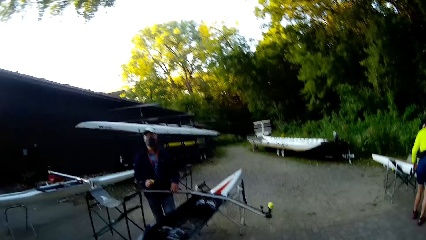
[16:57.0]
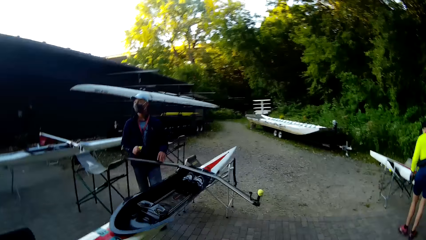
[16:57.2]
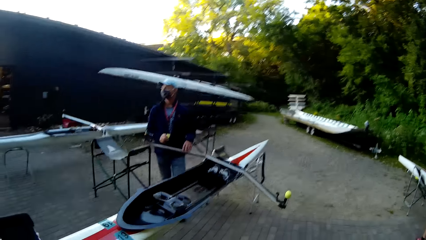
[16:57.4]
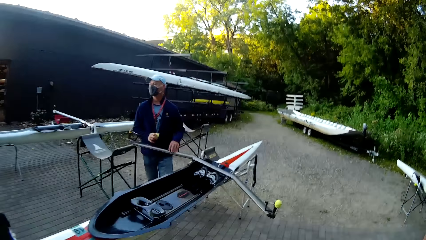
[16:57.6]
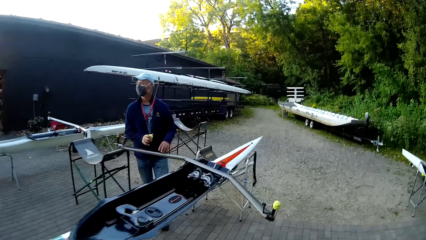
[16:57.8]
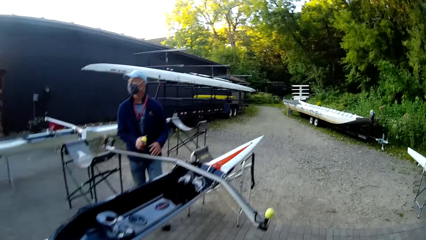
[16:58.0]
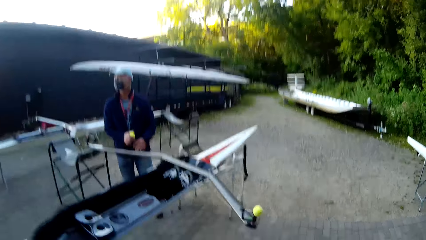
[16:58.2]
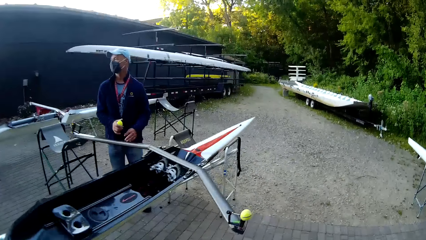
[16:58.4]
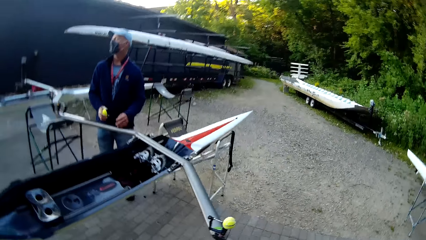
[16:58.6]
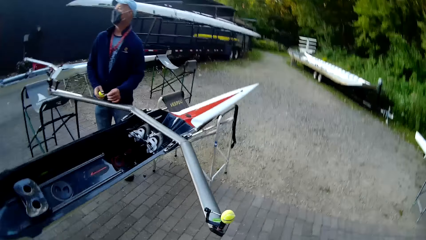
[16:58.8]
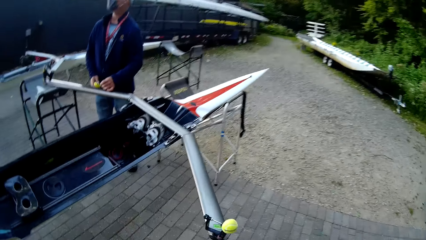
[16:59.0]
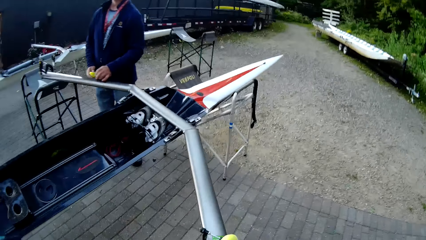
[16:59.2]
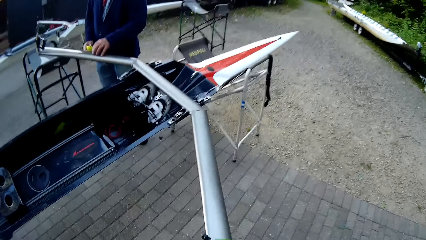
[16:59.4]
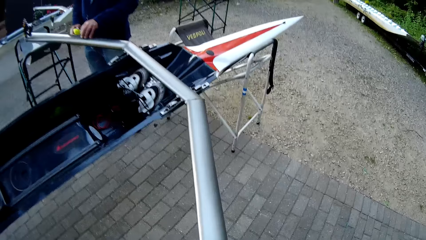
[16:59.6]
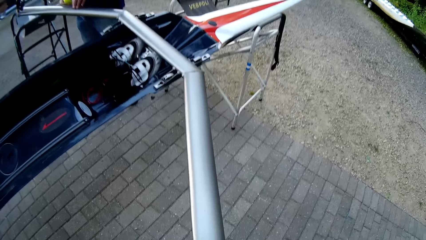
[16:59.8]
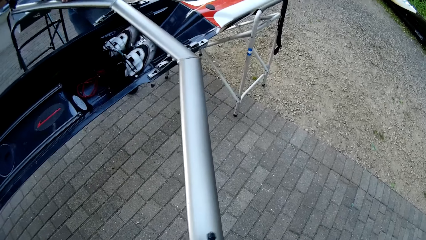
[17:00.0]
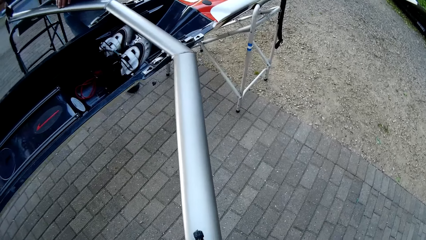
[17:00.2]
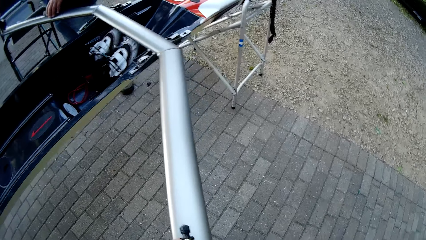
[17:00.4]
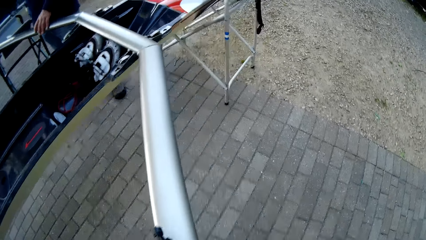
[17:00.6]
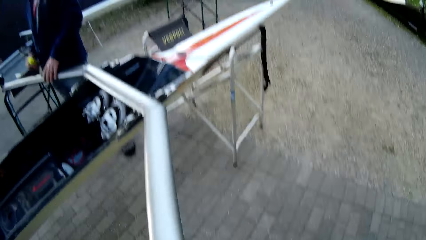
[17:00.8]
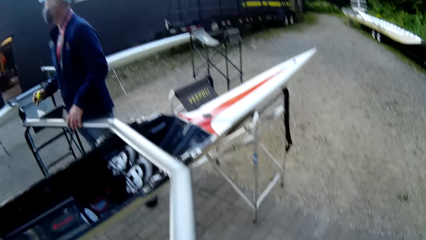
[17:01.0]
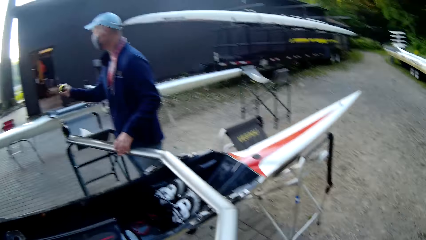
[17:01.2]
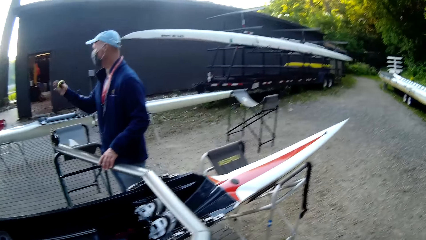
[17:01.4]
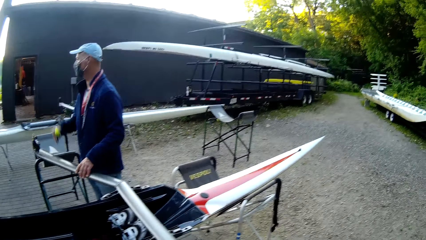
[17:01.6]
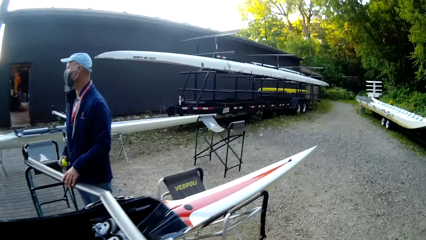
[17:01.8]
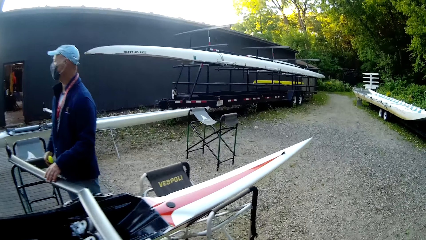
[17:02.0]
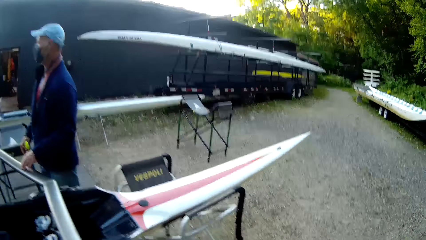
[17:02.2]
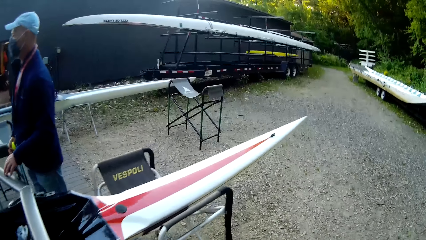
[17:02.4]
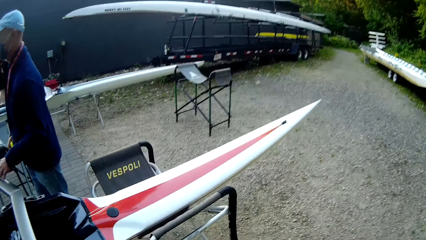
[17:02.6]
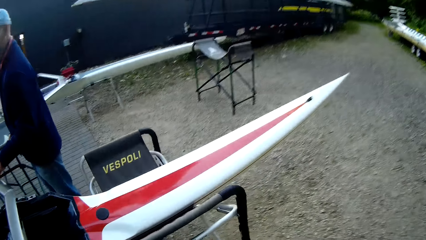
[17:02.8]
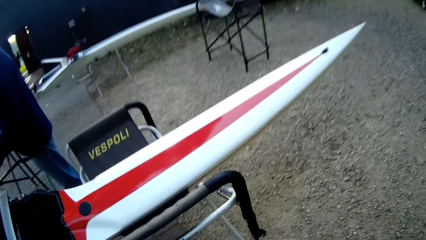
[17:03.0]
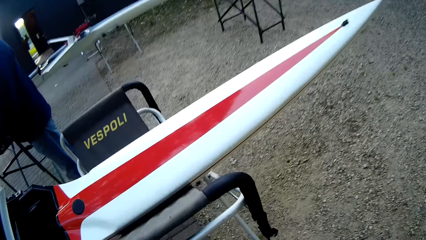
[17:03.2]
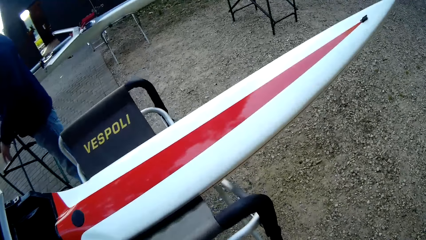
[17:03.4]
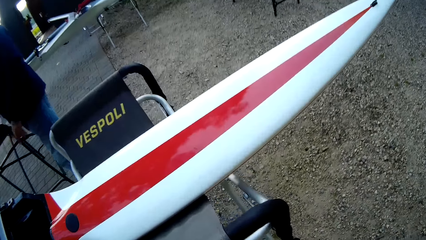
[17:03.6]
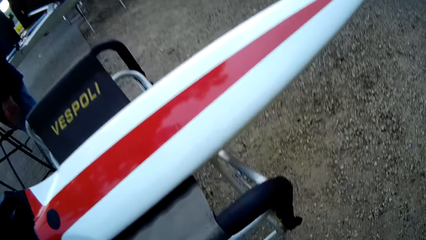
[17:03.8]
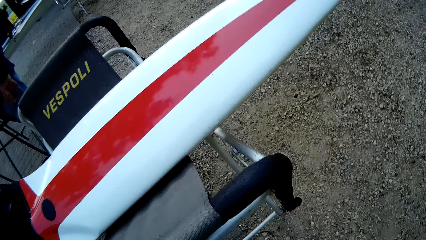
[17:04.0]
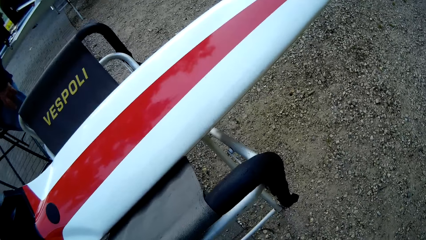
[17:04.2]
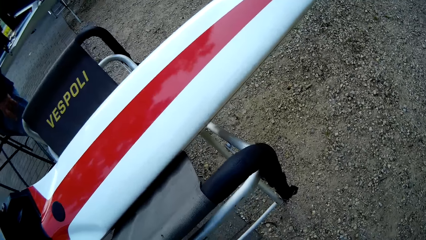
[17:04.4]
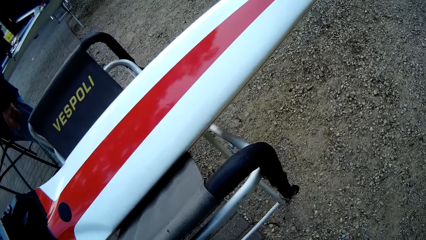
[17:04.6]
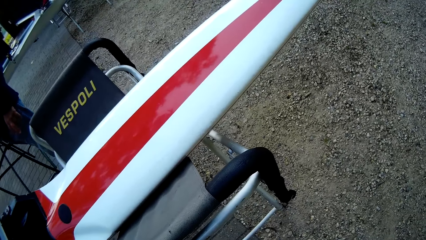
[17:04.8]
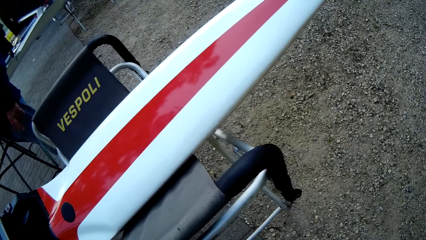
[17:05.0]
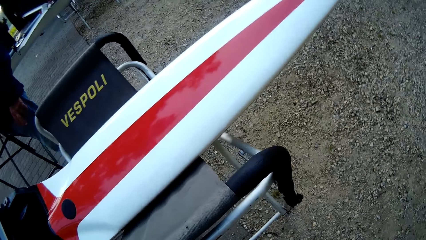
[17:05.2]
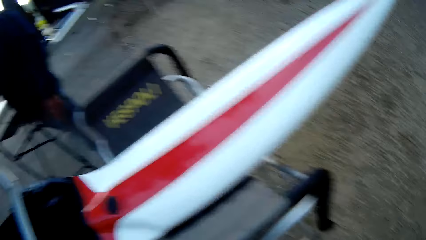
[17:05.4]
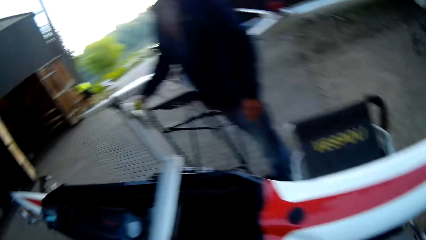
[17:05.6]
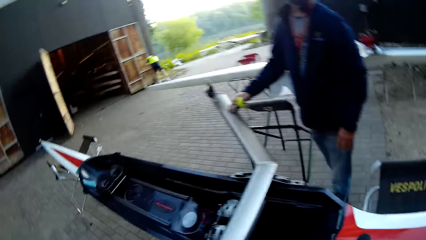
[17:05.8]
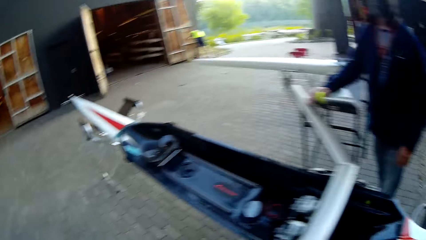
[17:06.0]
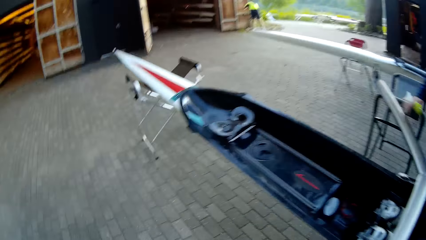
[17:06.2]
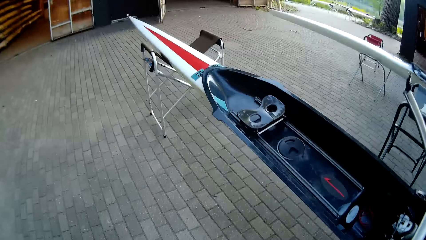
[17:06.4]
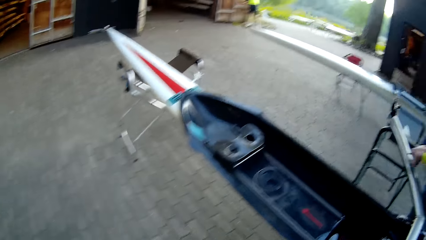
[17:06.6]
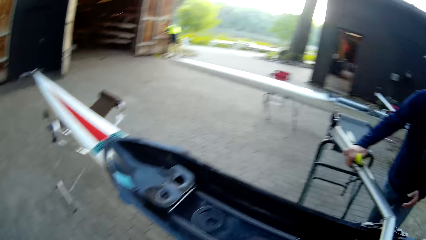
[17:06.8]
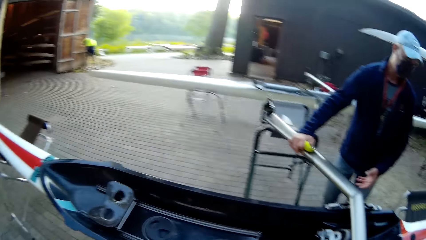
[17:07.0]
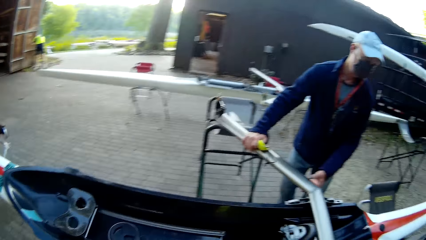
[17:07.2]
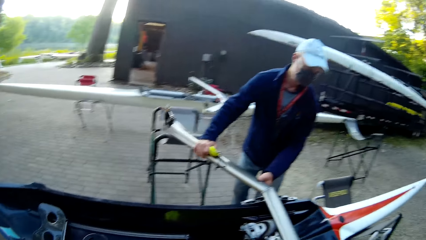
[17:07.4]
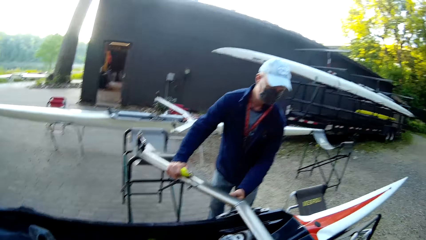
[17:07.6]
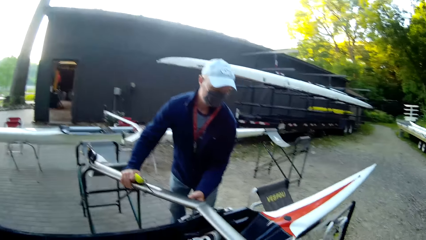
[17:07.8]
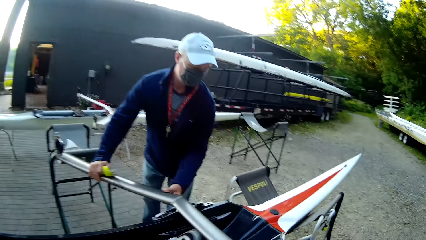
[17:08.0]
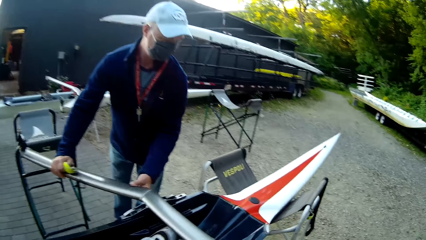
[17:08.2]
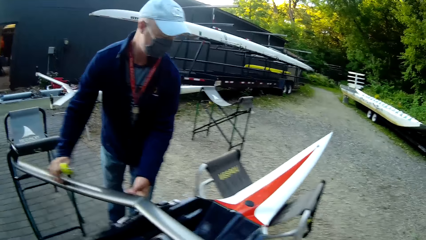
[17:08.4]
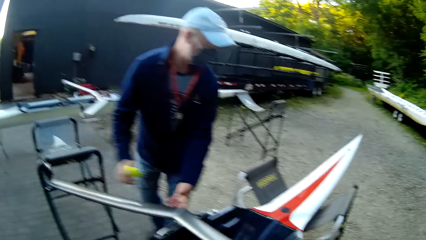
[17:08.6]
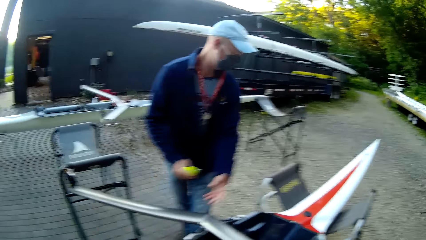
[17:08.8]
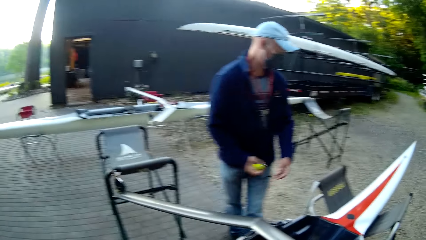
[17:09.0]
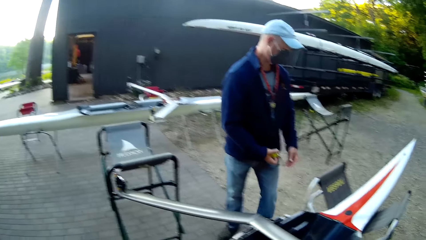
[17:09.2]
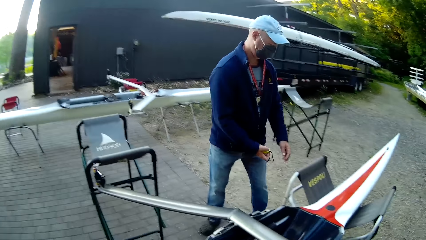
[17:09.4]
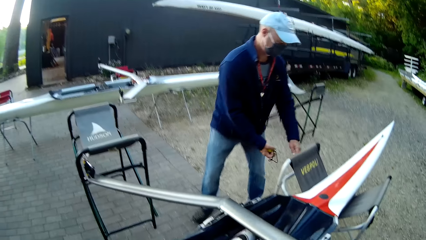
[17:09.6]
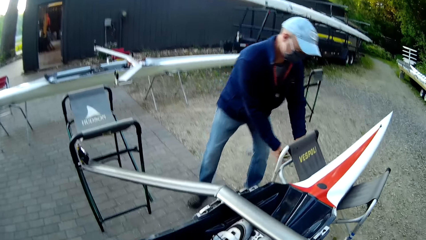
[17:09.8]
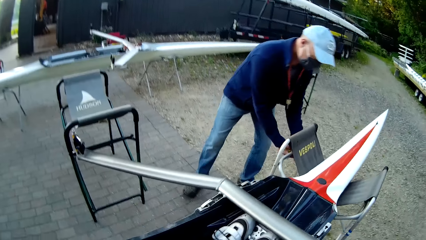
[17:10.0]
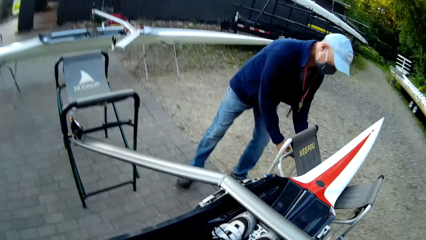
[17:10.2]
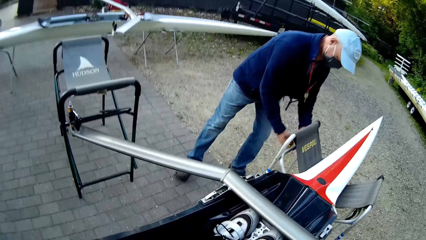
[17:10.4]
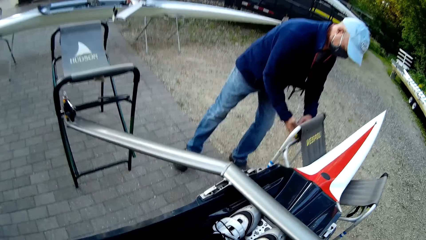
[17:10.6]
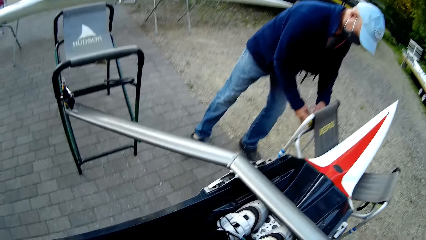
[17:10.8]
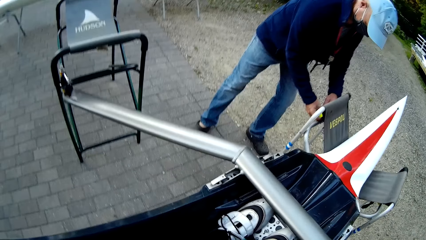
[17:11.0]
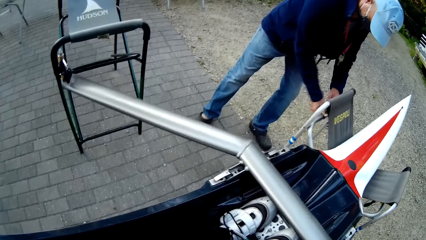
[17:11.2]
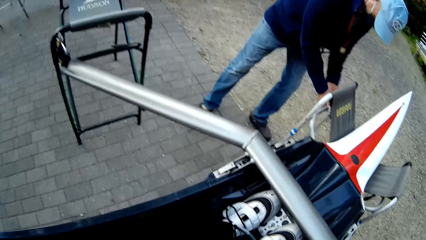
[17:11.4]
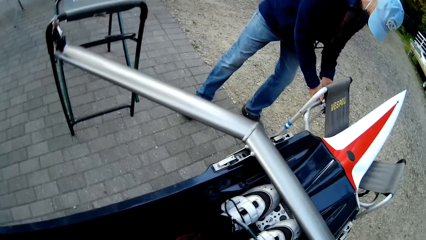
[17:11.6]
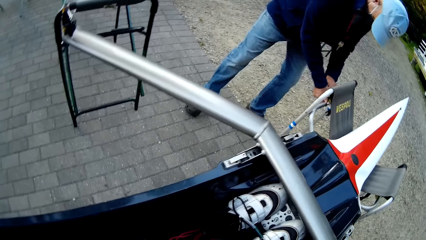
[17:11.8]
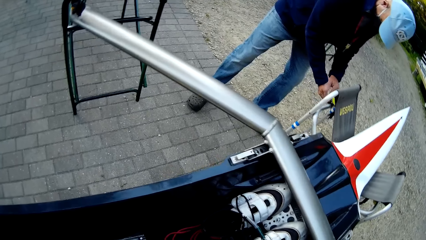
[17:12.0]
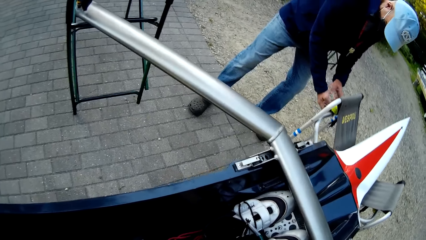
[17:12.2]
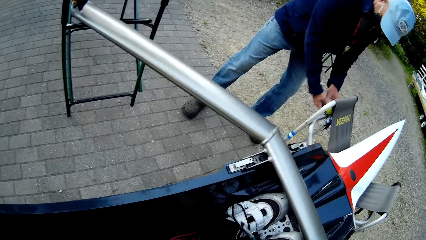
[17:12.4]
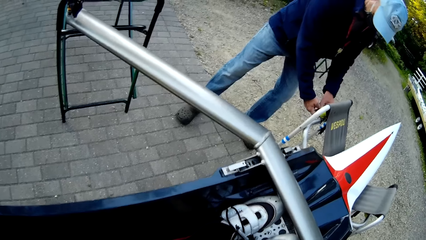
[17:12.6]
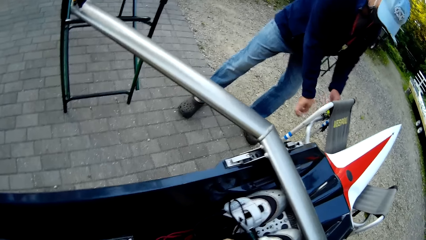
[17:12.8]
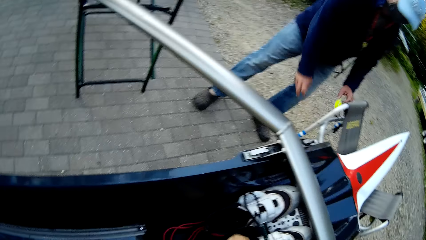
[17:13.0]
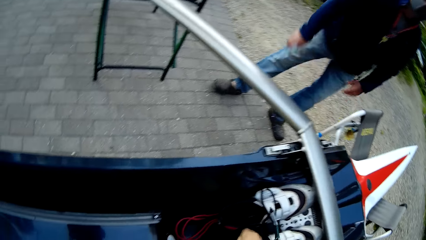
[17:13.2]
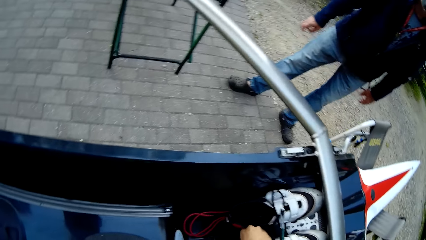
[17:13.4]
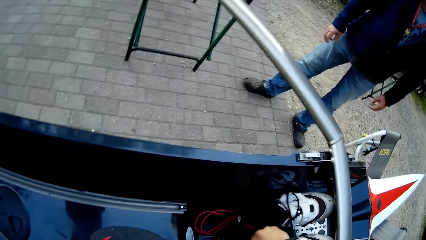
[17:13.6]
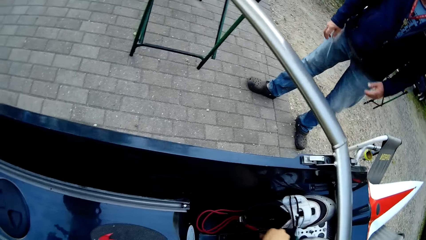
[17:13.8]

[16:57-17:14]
A man lifts a hand. The man aligns a boat on the chairs. The man ties the ball on the chair.
